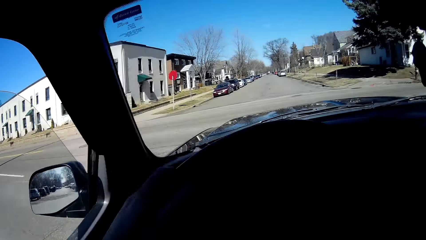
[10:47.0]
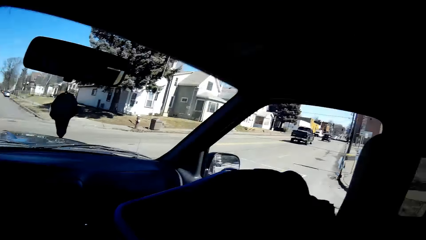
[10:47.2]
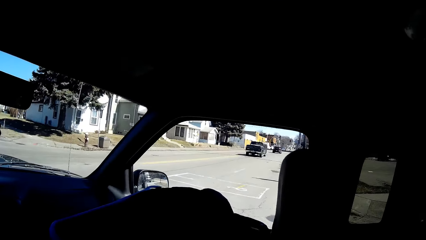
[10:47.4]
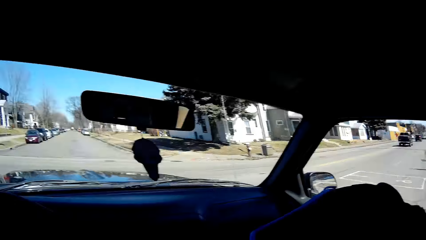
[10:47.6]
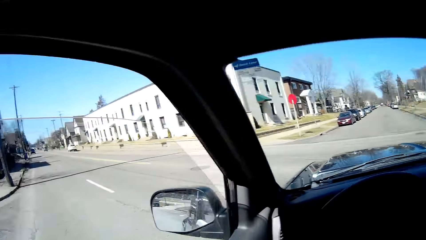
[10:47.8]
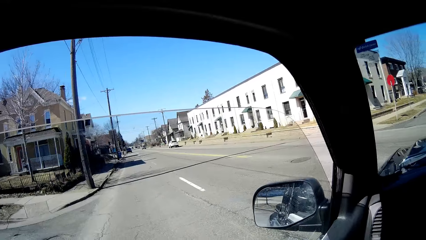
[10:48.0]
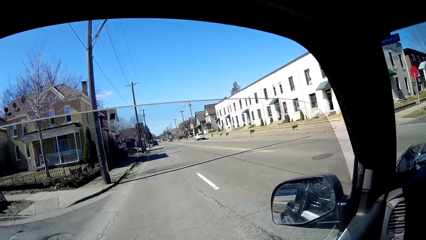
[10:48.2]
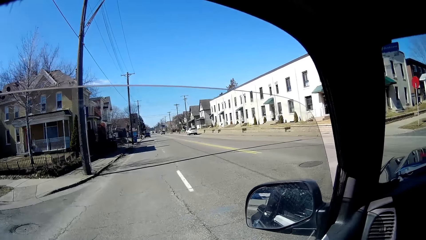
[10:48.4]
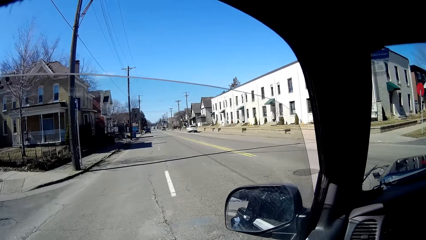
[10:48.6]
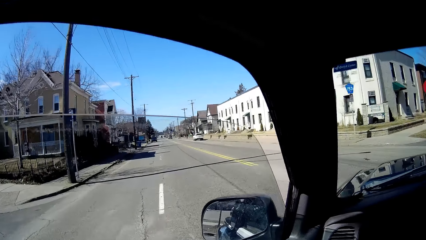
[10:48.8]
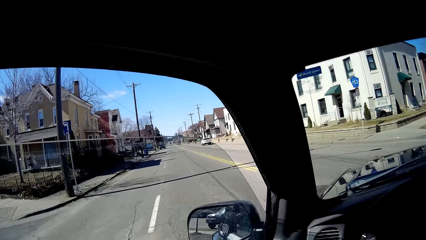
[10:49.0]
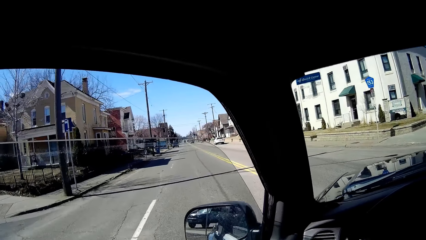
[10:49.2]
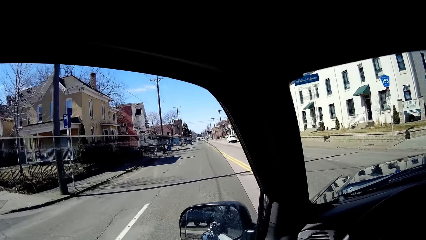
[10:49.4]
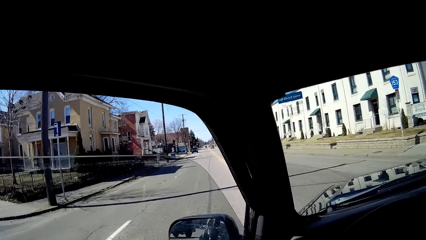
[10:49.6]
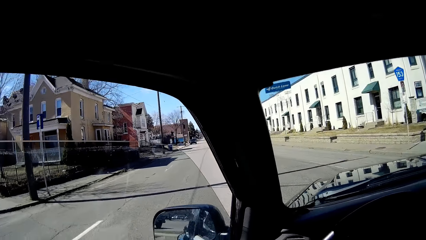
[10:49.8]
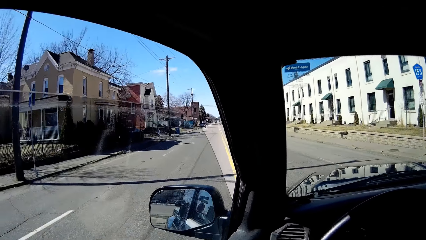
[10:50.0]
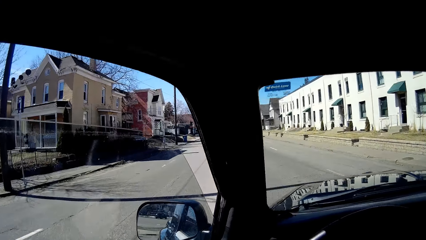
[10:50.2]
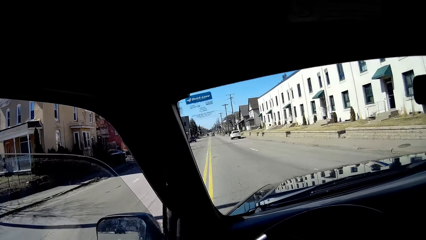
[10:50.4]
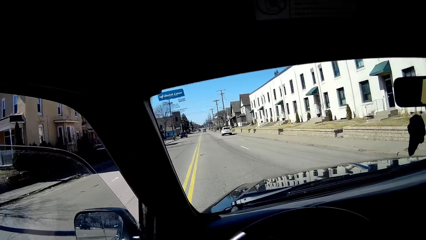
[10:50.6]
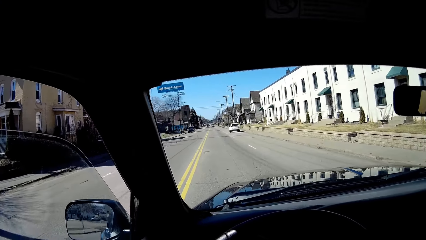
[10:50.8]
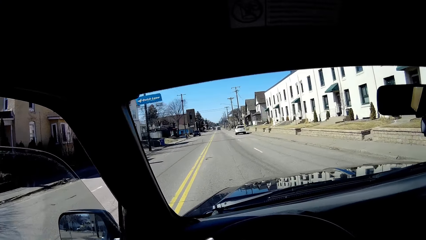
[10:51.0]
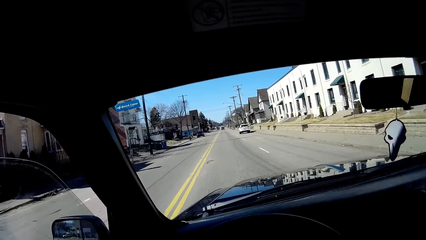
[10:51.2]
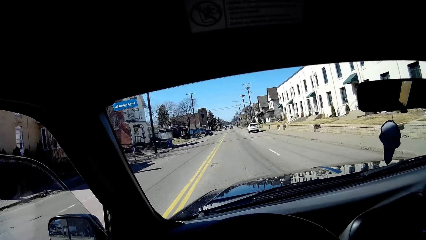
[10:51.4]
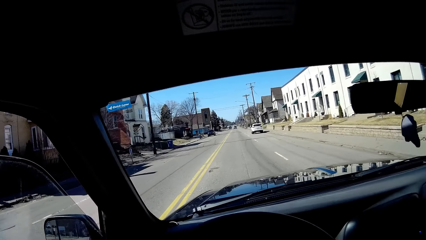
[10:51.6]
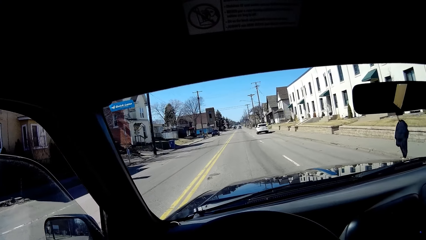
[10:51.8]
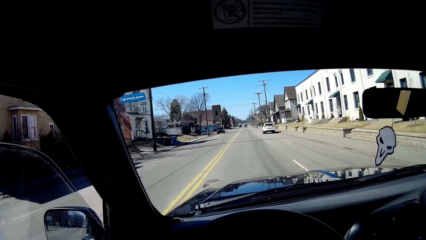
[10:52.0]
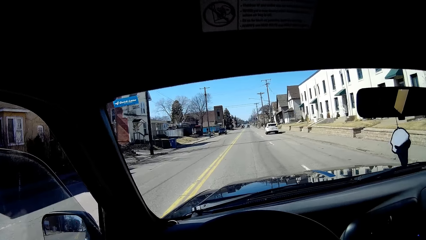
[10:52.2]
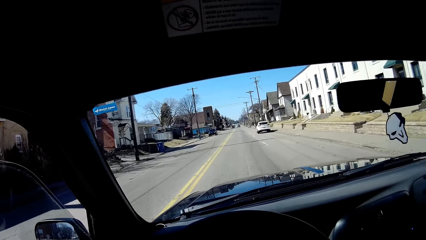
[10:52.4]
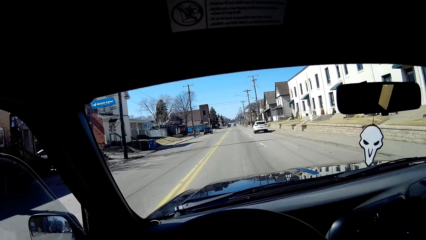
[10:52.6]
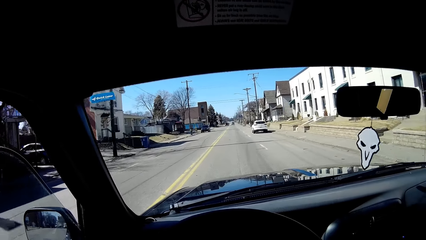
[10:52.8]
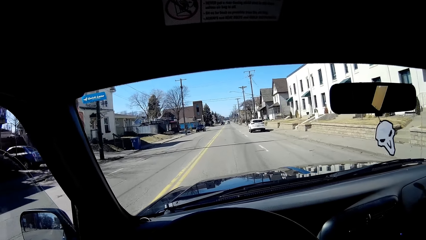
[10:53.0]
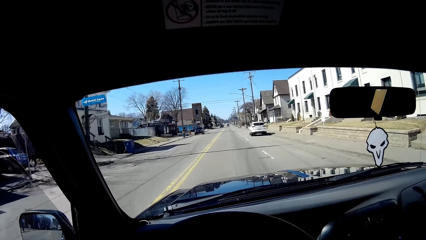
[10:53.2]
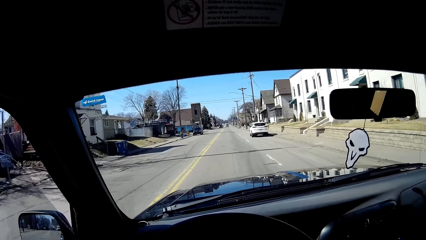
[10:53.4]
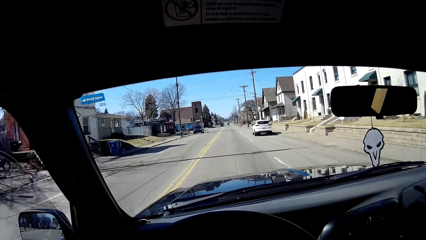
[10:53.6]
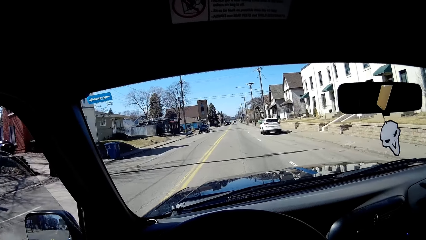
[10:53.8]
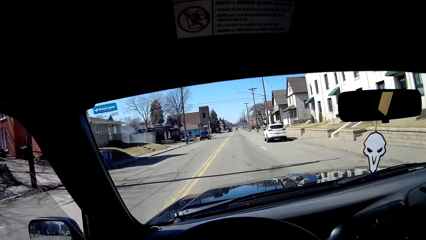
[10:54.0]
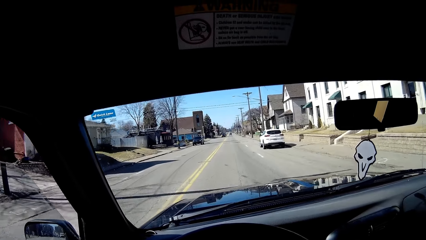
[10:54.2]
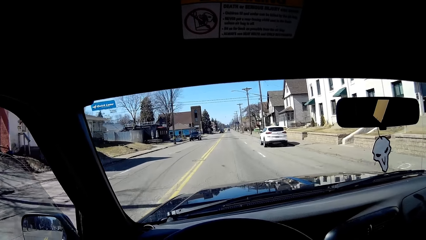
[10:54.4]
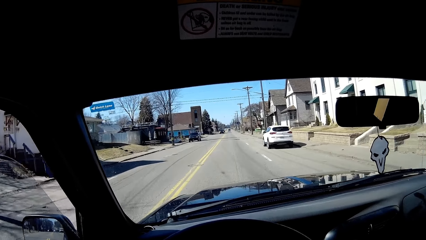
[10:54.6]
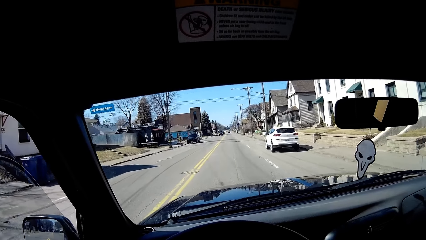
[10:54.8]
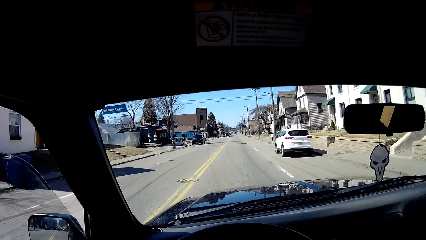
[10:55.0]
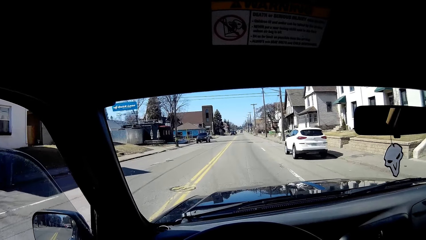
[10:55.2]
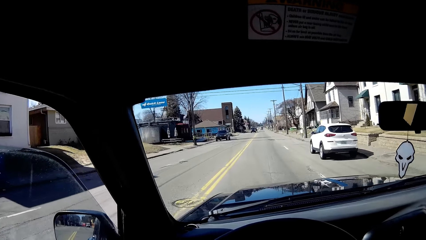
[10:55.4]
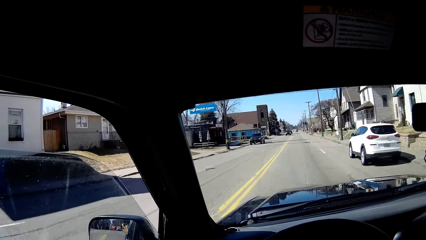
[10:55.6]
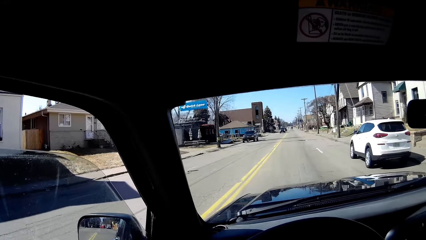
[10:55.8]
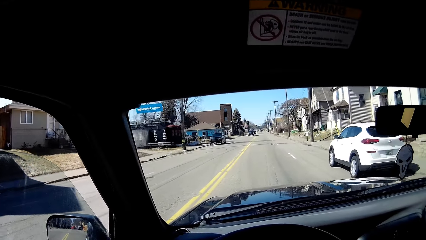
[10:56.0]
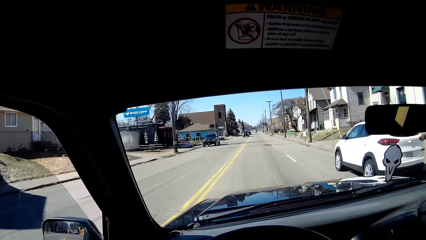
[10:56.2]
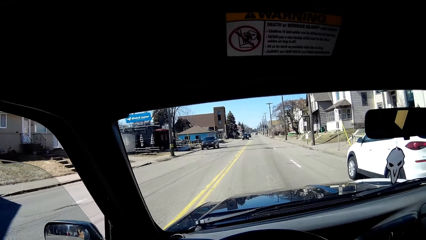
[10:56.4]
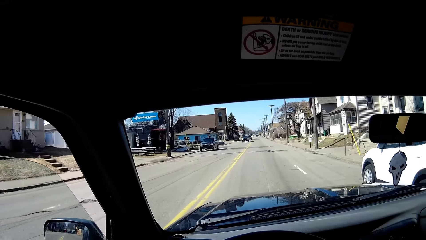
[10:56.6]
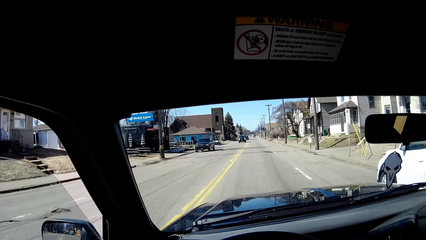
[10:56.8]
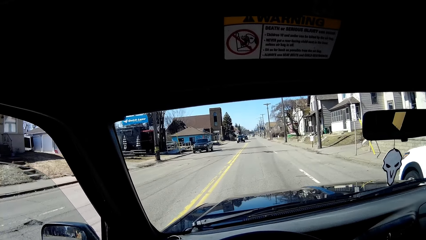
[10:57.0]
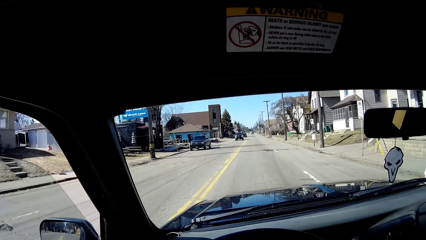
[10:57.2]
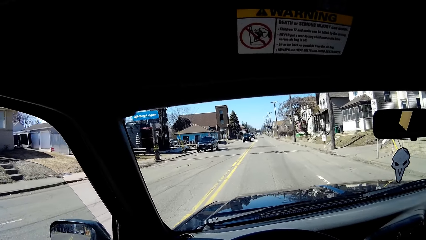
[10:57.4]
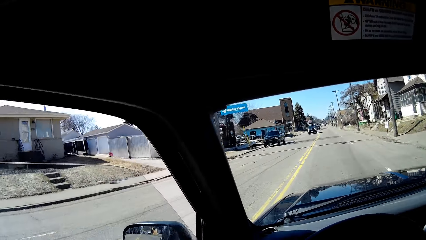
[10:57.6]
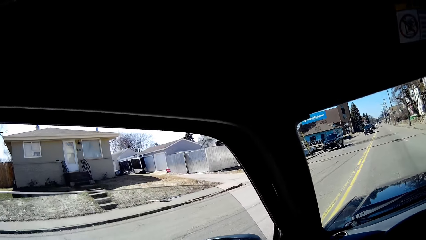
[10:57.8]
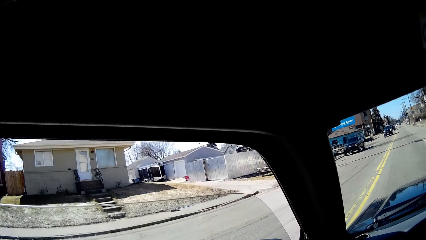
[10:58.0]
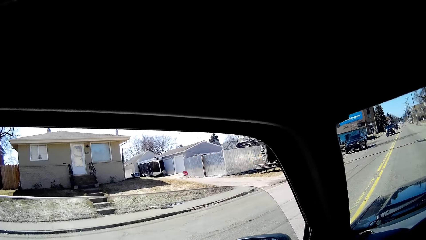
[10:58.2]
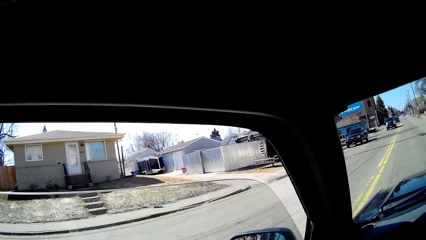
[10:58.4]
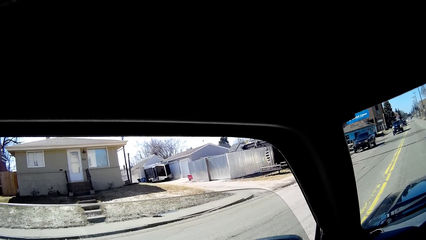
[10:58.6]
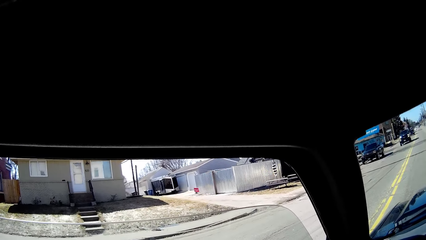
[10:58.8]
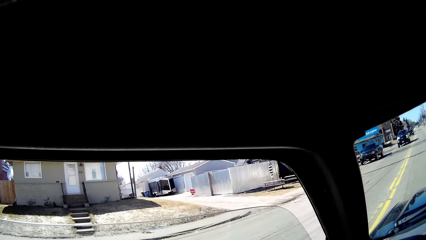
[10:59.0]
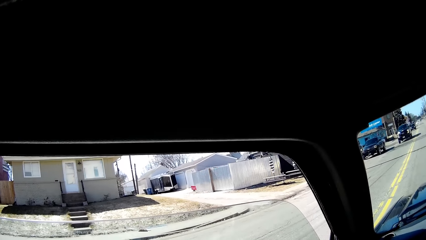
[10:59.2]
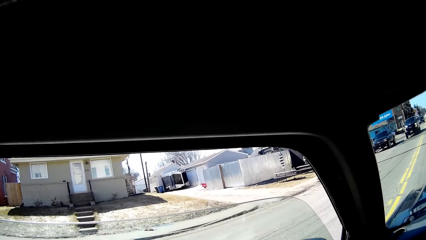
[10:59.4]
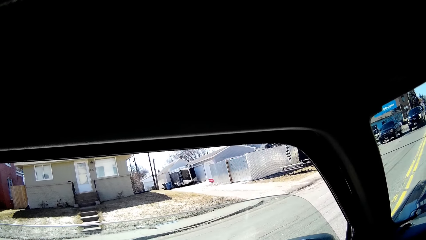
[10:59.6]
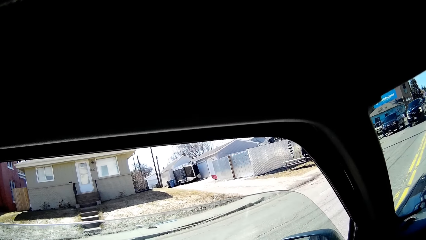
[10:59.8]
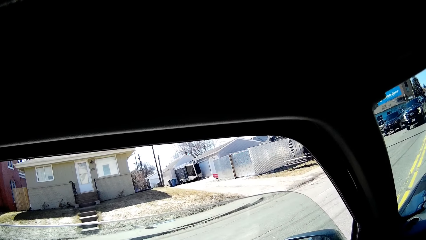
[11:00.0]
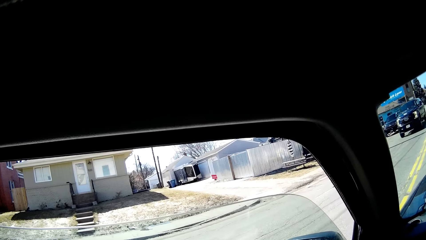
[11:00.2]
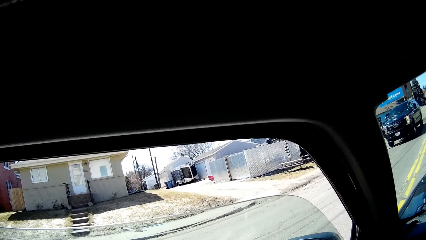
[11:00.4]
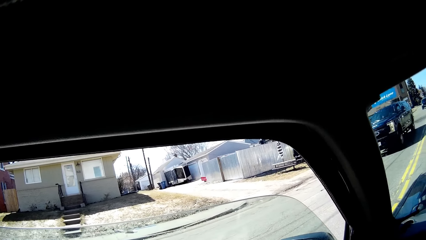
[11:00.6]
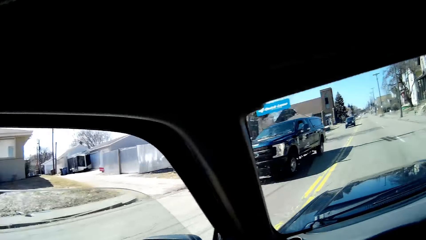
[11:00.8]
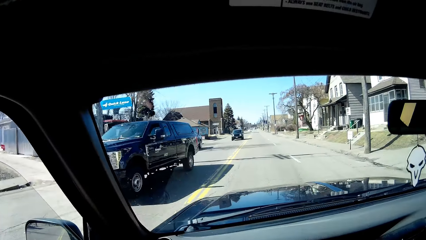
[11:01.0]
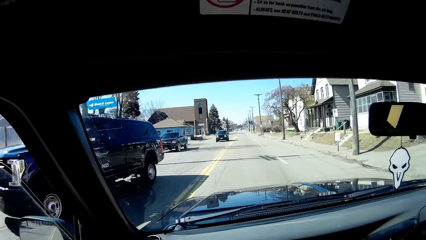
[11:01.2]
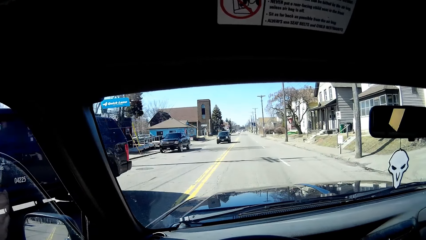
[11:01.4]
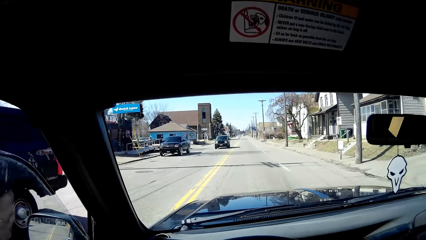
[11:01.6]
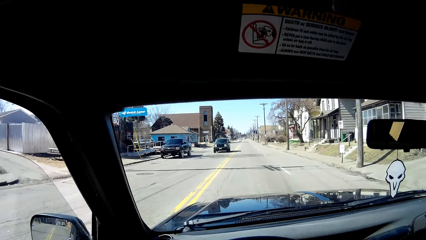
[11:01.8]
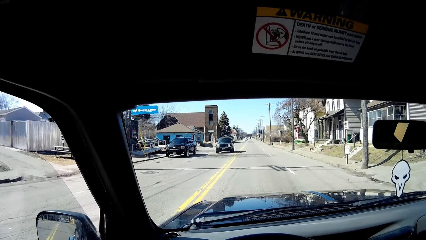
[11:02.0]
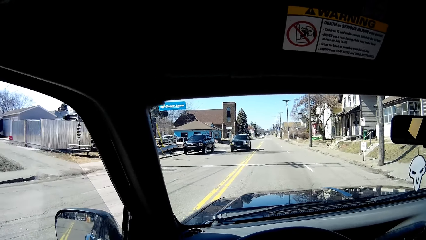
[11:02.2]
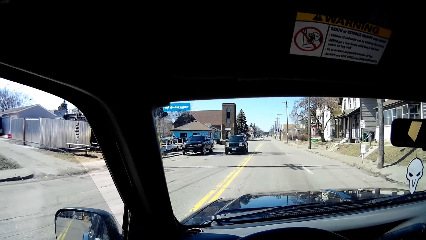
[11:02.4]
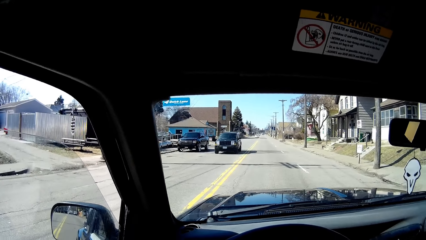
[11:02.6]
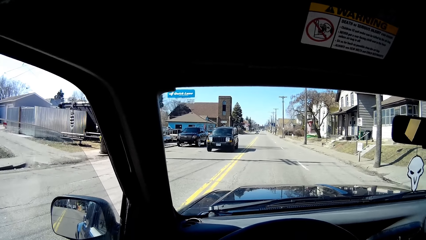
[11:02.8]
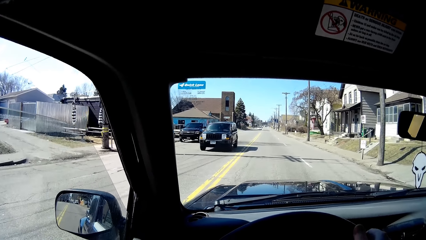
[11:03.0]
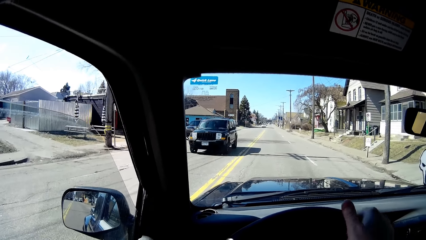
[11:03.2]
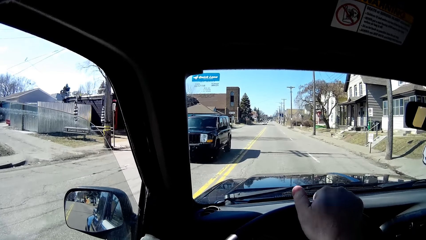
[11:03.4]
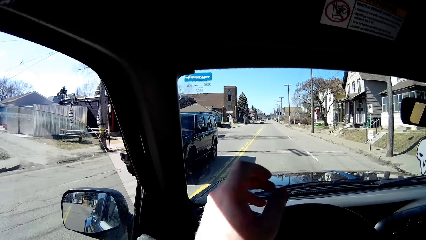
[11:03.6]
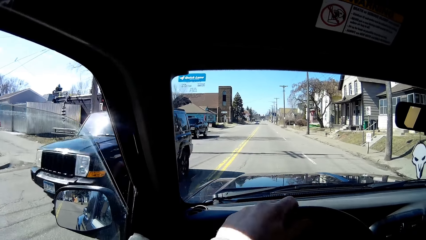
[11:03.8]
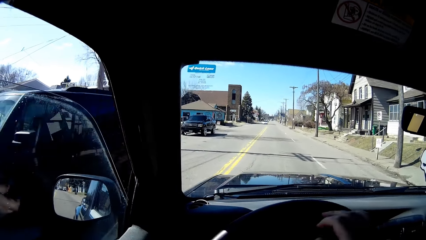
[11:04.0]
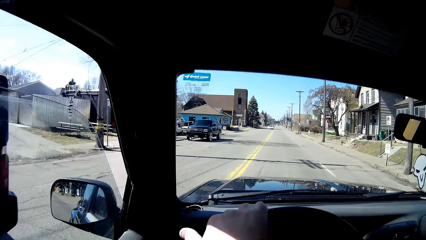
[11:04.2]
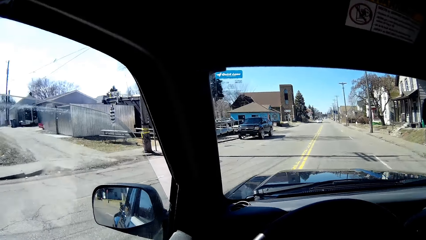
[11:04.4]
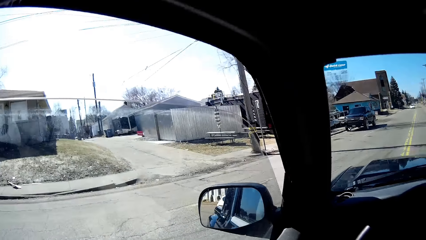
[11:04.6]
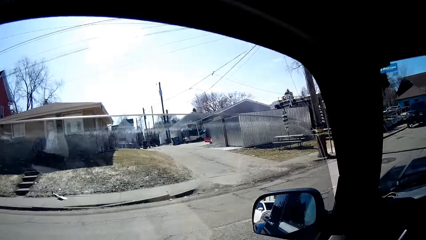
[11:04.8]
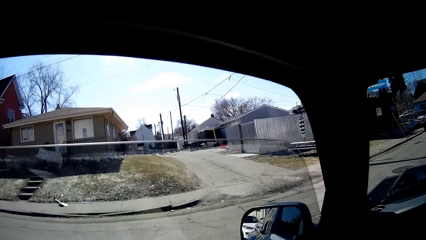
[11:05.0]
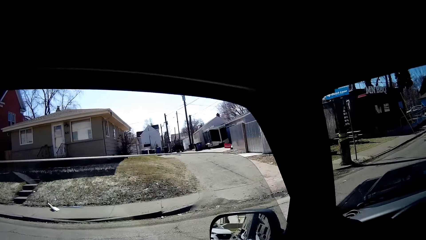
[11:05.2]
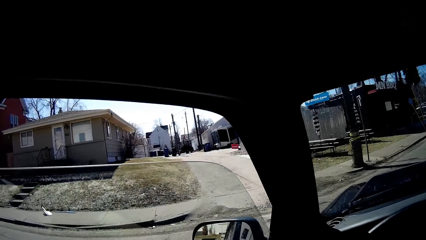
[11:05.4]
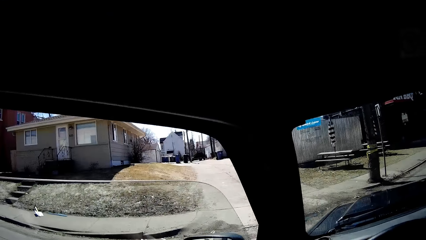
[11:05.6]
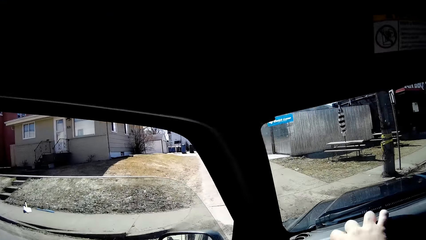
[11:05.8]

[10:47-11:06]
The camera wearer drives the car. They turn right. They look right and left. They turn the vehicle left. They drive along the road. They stop. They look on the left and slow the vehicle down. They look in front. They turn right.
